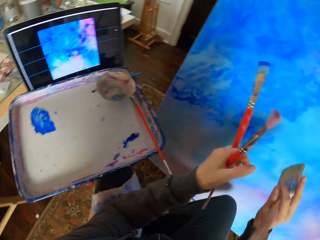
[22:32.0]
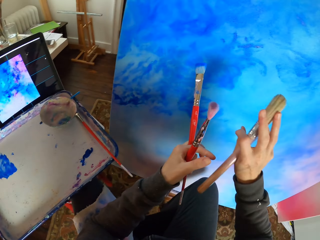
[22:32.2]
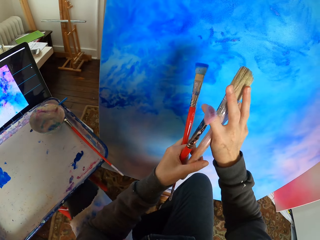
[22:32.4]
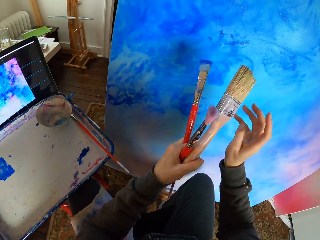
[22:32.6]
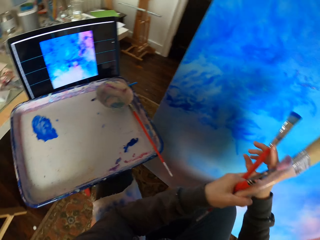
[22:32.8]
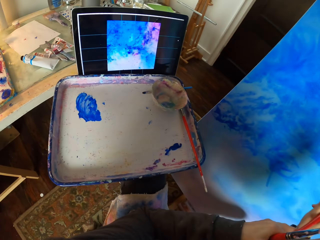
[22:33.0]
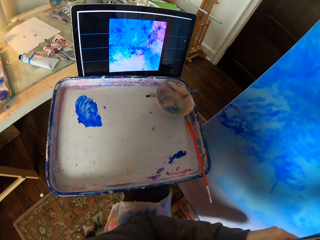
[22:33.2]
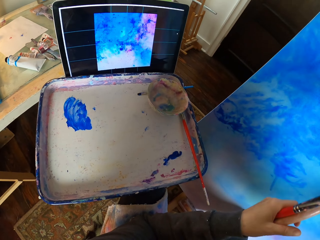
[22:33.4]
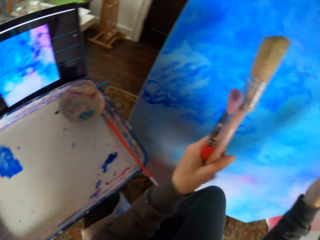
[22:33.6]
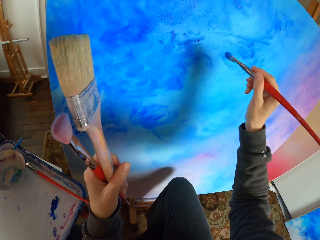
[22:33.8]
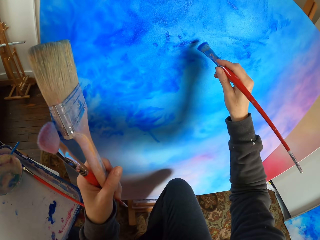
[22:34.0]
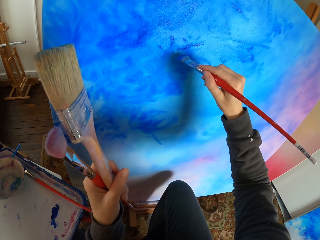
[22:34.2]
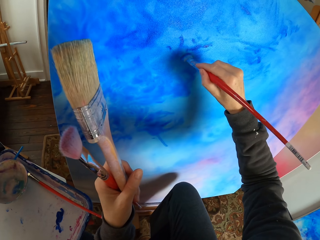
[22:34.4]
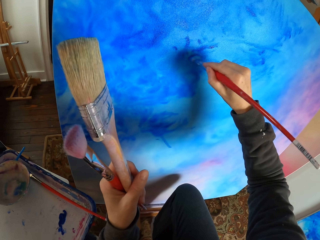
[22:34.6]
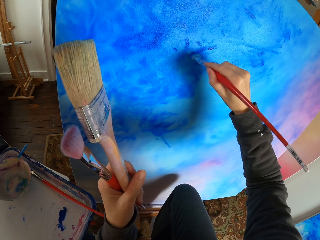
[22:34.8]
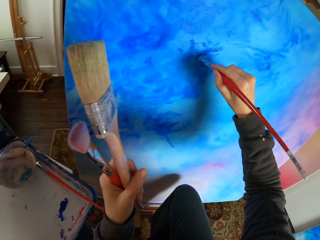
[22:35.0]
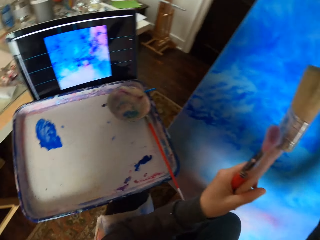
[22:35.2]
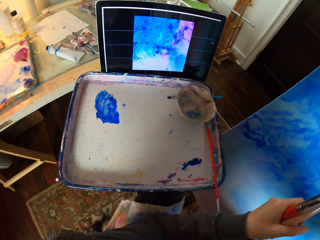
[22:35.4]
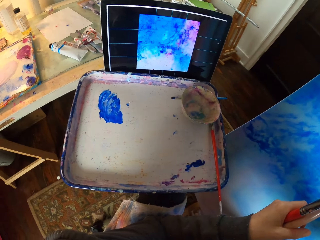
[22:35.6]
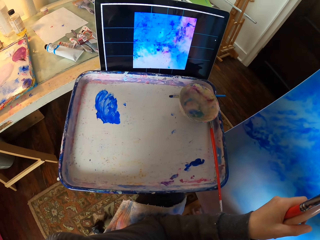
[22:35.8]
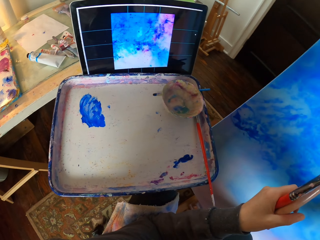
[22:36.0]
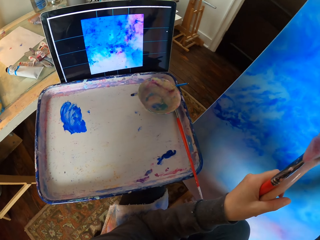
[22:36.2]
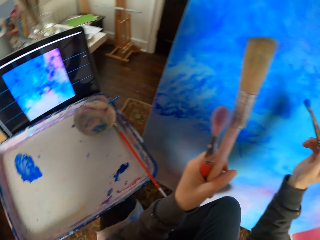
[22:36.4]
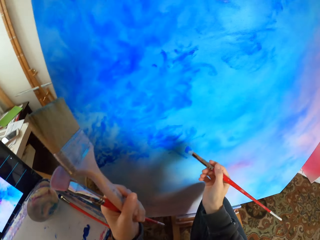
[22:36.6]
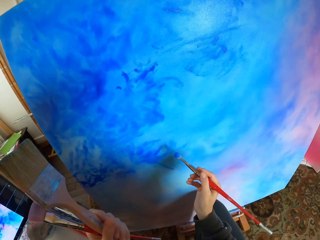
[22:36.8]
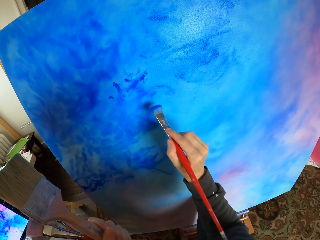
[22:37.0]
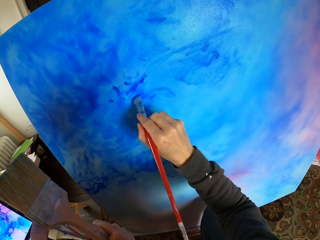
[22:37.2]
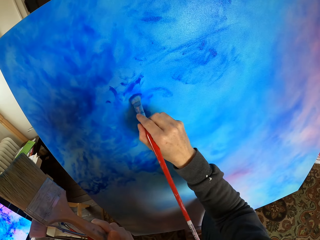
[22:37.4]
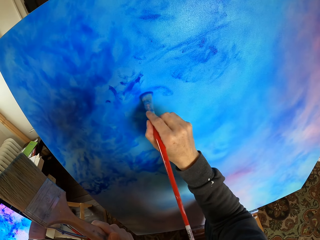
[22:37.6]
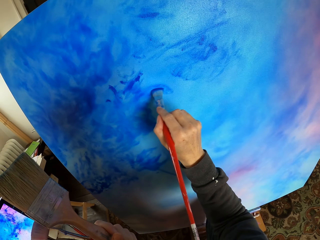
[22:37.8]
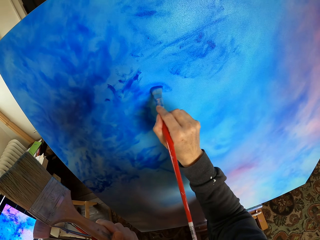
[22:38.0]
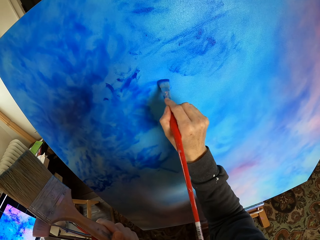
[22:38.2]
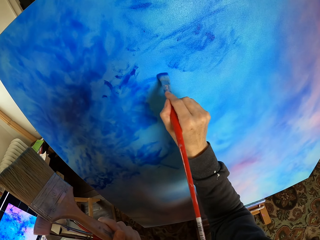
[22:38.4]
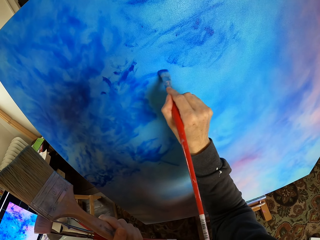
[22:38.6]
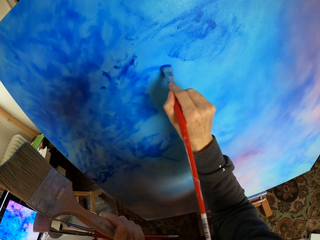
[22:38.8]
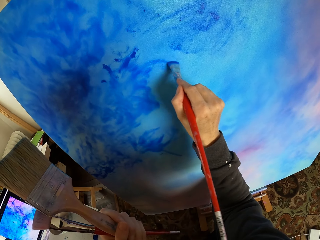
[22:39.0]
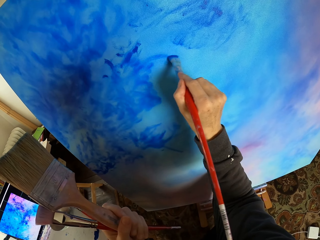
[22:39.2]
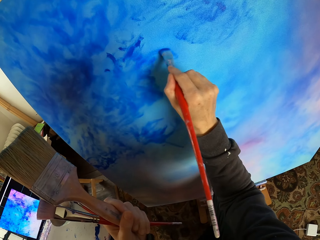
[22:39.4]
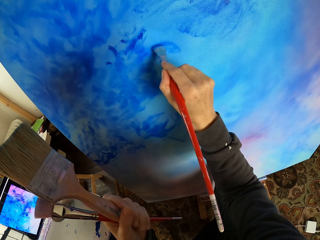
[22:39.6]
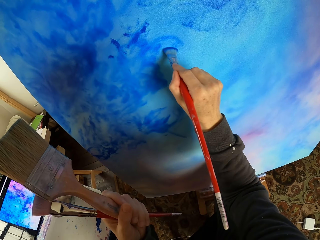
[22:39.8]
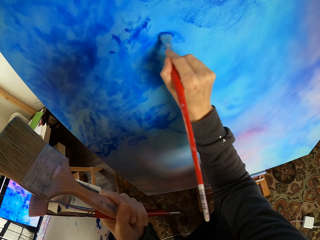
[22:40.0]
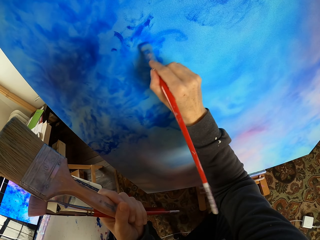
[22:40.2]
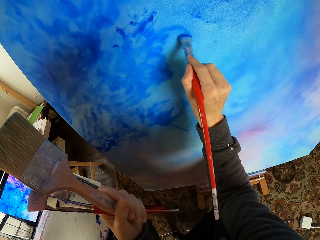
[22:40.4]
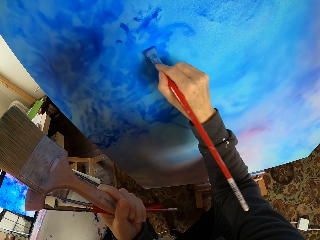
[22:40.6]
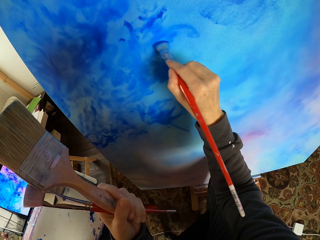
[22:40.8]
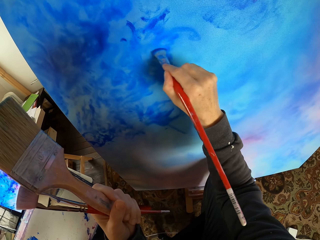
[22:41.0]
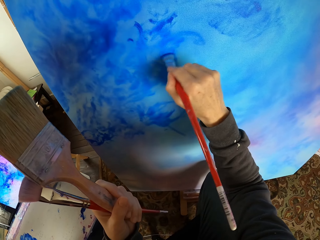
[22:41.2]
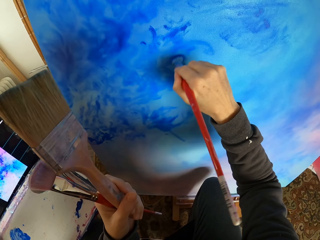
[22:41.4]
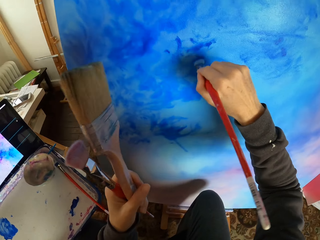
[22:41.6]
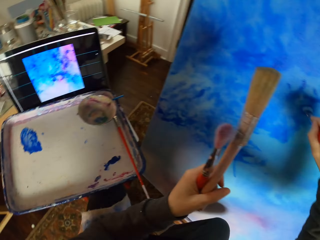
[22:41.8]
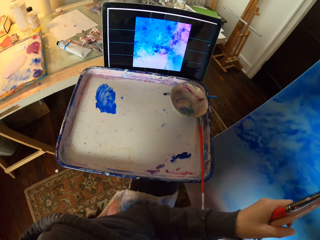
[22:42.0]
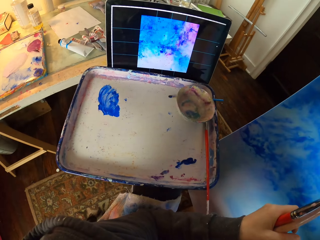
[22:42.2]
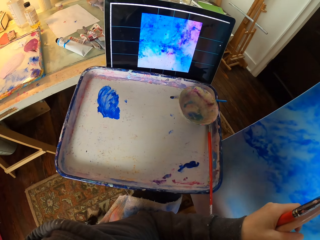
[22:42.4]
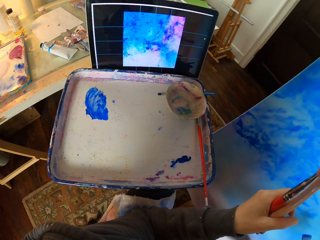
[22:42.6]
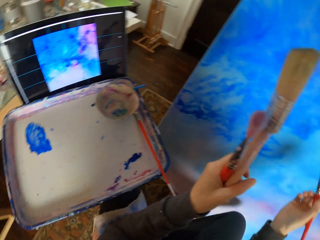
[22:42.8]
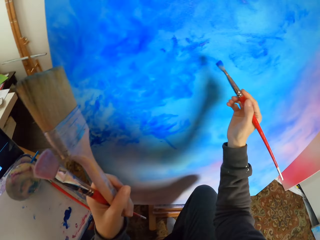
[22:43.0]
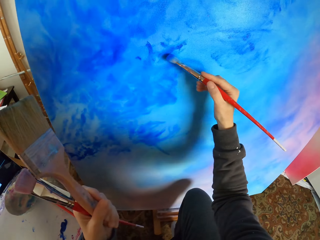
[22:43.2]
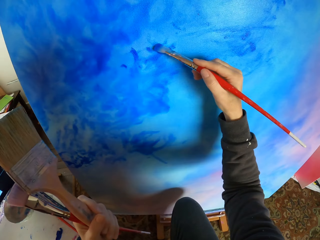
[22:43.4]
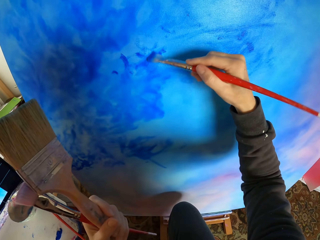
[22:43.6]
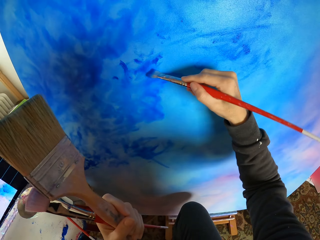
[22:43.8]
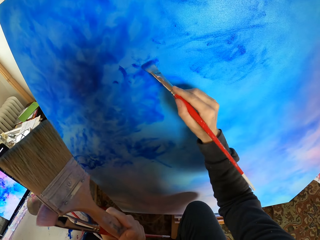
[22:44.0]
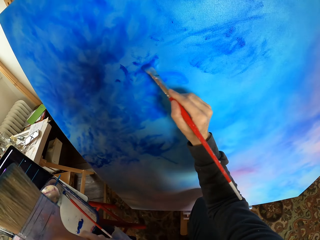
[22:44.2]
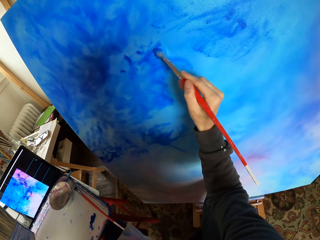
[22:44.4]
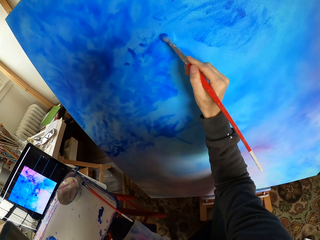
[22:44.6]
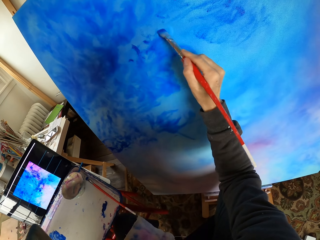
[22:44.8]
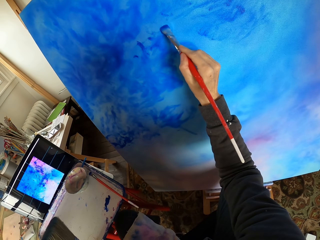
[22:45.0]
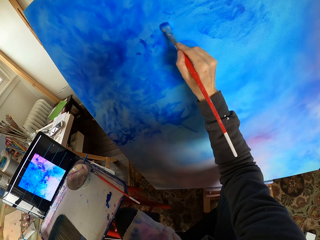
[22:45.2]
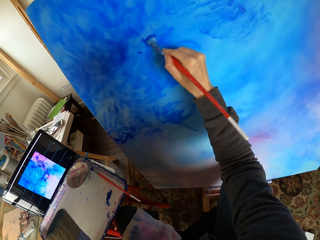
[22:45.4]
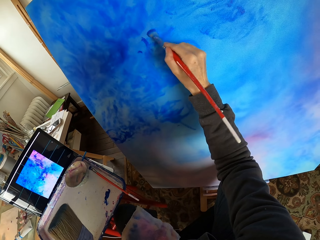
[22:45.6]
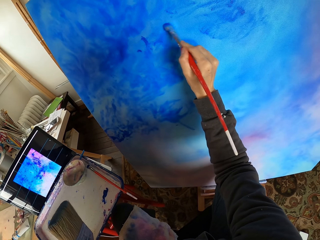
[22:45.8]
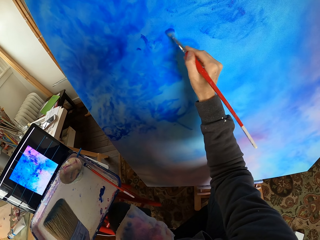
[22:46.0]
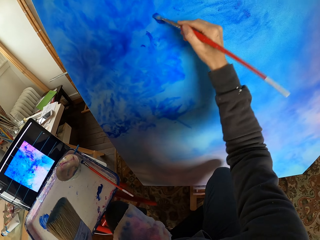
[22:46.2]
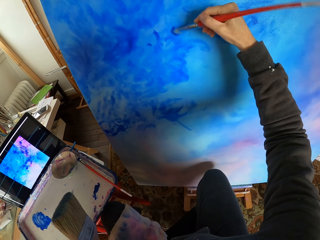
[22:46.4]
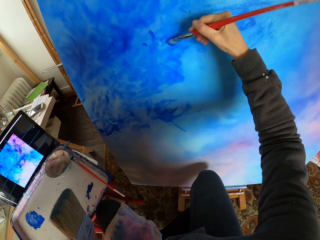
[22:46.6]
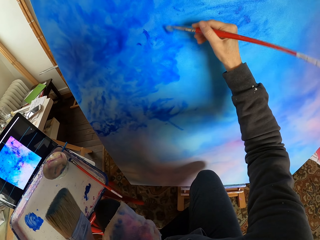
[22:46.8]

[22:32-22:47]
The camera wearer switches the paint brush. They dry brush art with the brush. They look at the screen. They dry brush art with the brush. They look at the screen. They dry brush art with the brush.

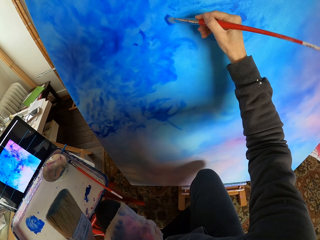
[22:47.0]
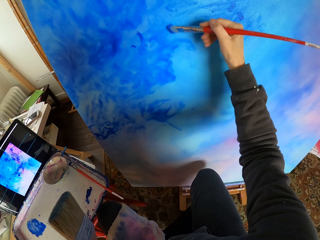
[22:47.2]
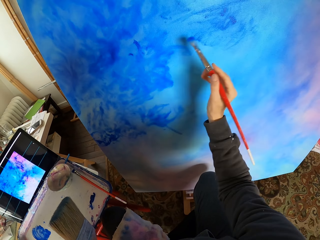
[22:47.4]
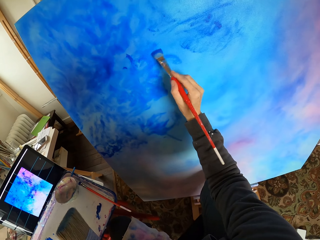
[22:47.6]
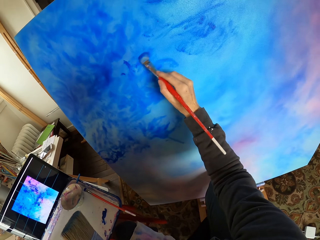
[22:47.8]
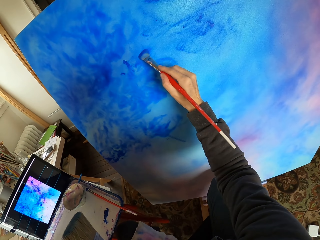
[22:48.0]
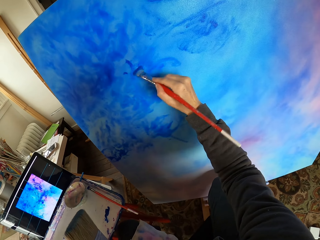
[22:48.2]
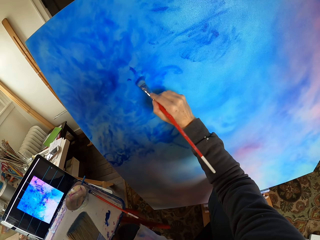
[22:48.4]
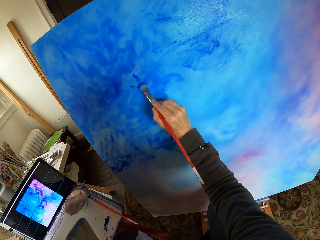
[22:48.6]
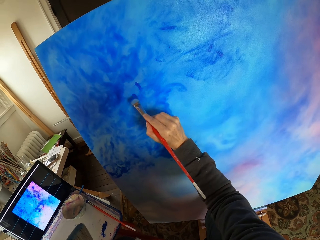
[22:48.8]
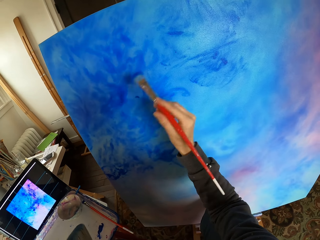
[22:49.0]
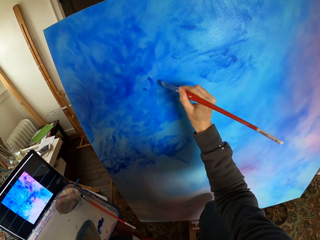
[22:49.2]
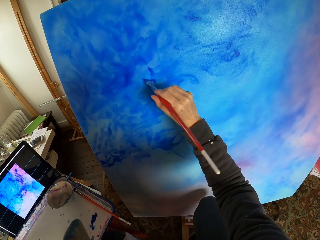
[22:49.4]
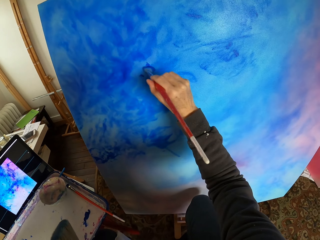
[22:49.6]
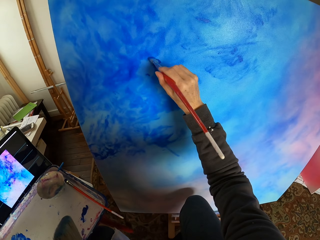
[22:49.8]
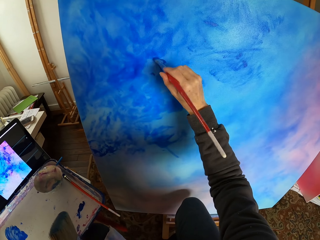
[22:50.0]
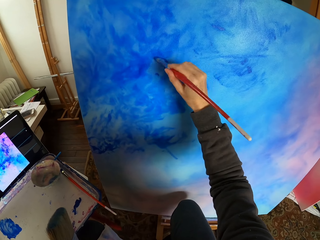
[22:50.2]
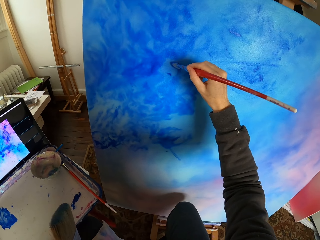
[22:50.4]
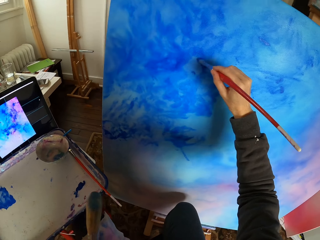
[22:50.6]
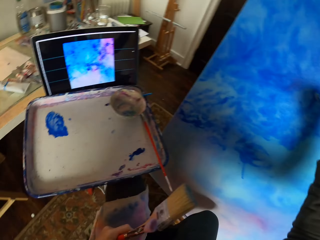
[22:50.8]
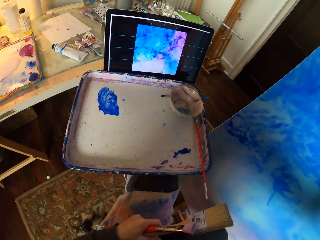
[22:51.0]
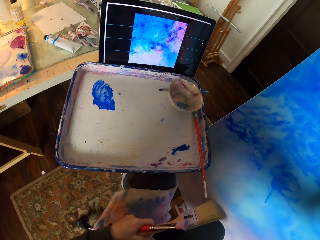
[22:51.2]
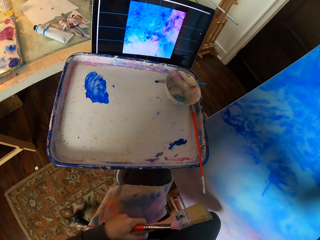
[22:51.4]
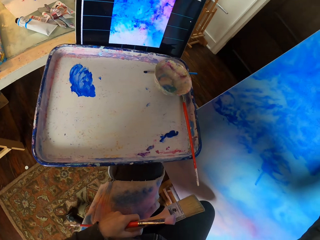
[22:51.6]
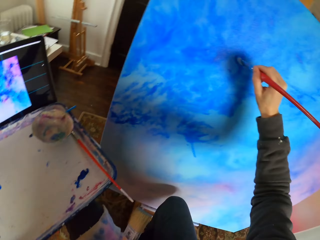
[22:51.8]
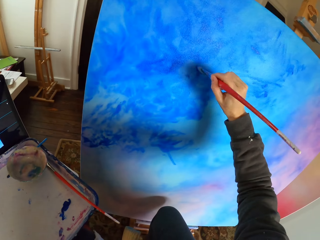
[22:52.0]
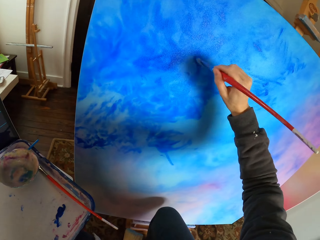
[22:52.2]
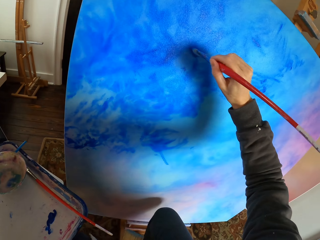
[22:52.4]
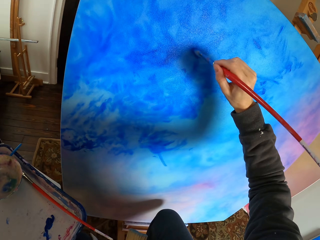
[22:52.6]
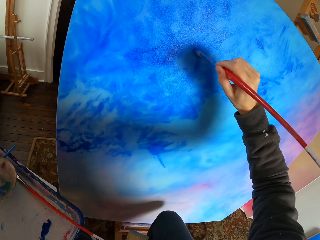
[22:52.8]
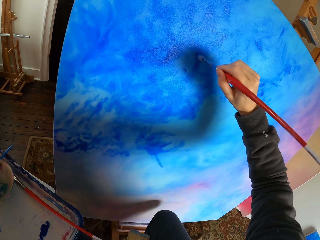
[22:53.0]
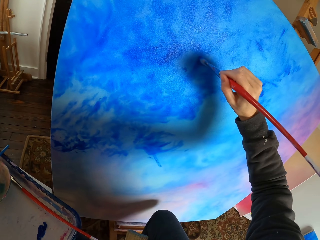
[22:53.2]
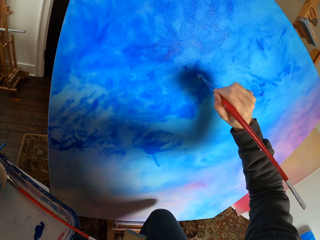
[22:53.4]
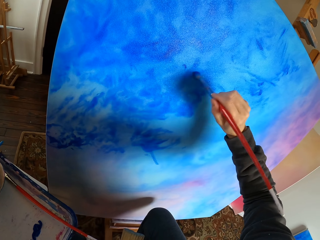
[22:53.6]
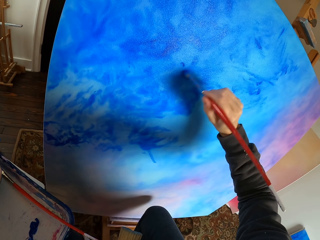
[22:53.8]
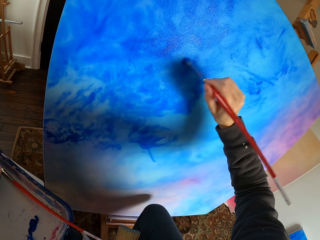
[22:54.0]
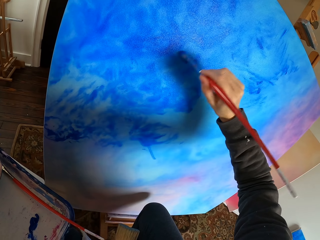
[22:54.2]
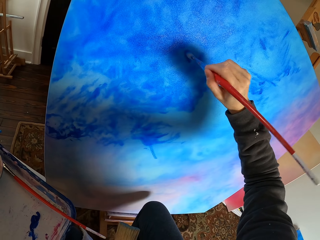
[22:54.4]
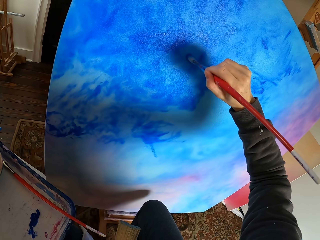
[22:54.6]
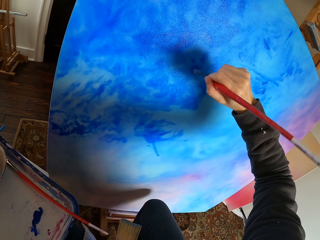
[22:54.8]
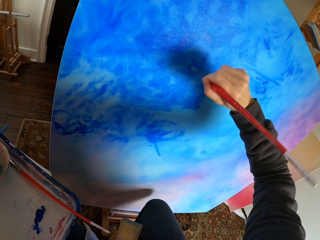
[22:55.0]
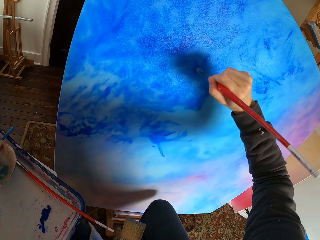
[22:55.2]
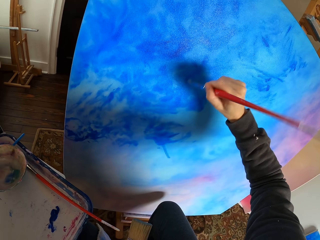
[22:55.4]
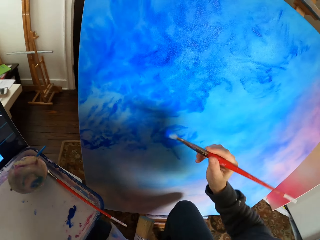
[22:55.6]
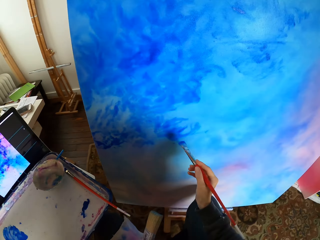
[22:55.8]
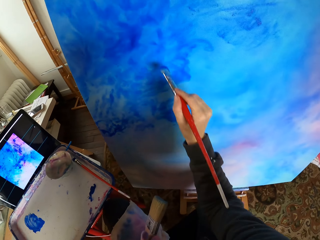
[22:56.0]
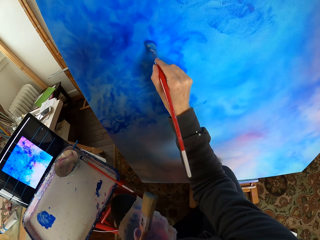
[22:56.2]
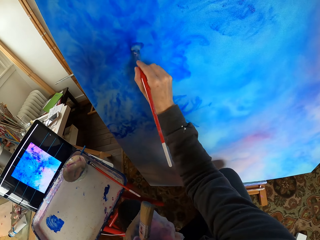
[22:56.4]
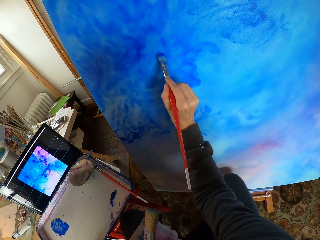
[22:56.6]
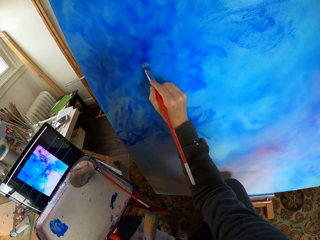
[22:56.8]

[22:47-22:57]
The camera wearer looks at the screen. They dry brush art with a brush.
